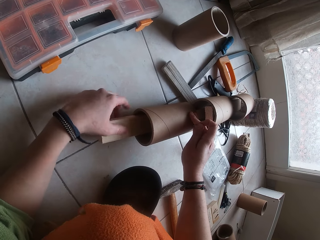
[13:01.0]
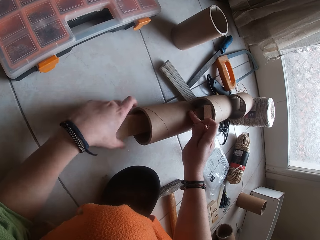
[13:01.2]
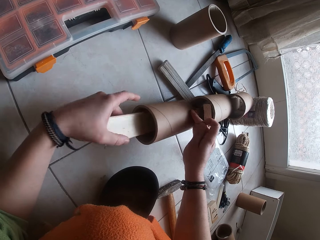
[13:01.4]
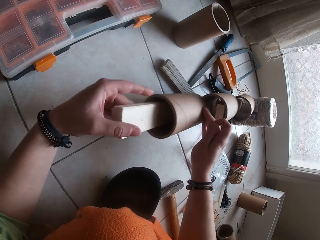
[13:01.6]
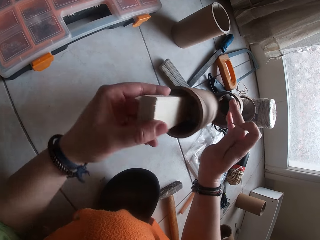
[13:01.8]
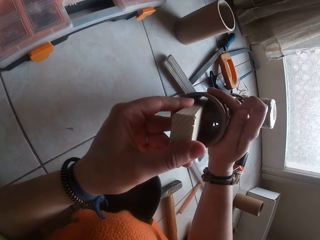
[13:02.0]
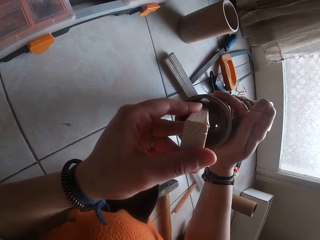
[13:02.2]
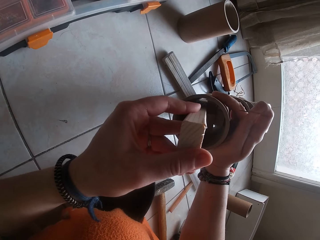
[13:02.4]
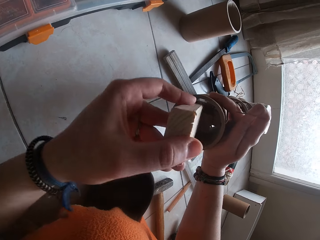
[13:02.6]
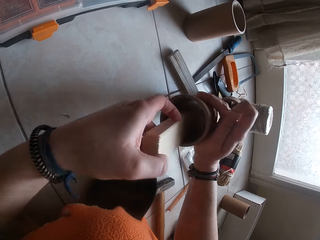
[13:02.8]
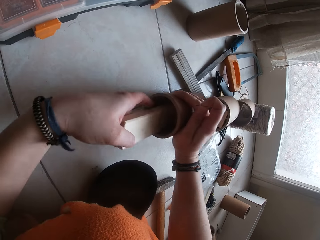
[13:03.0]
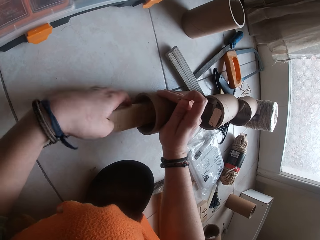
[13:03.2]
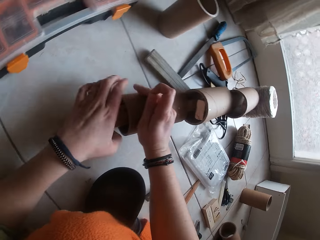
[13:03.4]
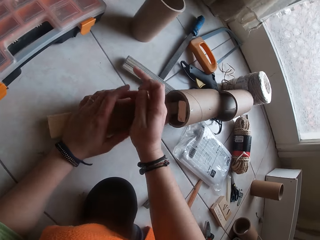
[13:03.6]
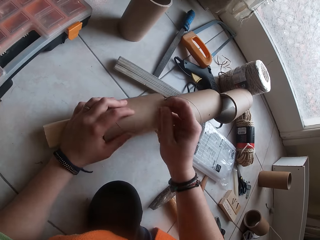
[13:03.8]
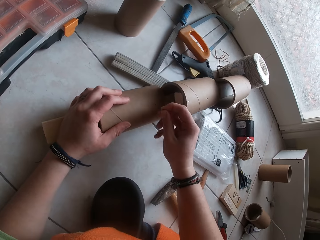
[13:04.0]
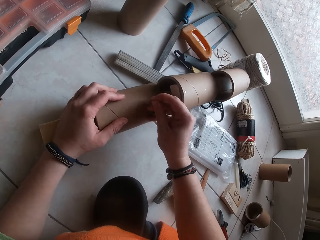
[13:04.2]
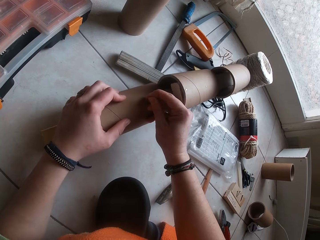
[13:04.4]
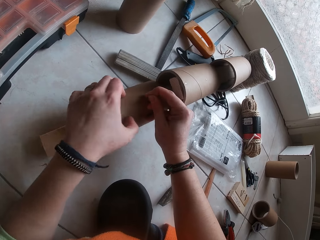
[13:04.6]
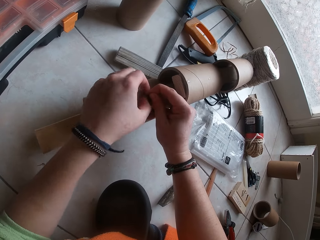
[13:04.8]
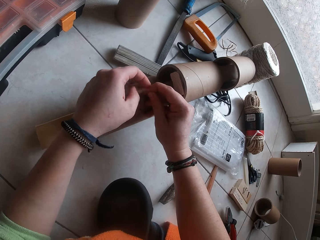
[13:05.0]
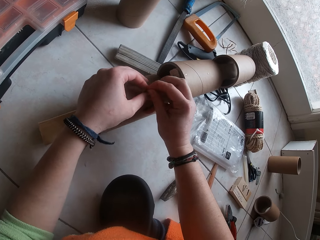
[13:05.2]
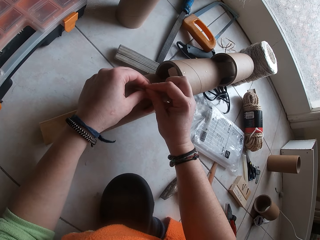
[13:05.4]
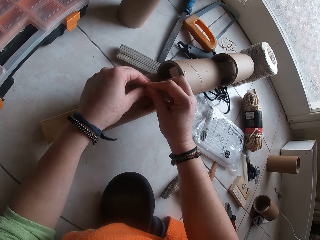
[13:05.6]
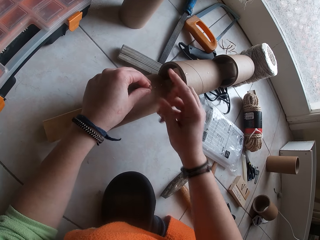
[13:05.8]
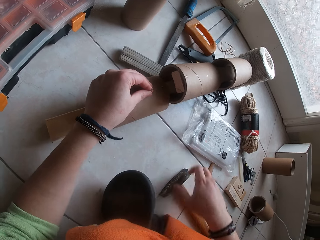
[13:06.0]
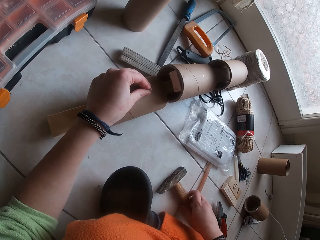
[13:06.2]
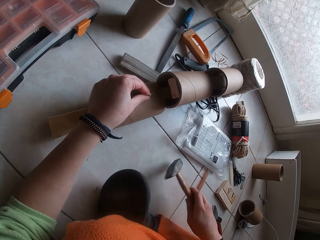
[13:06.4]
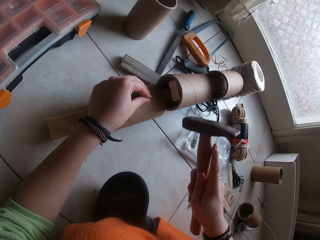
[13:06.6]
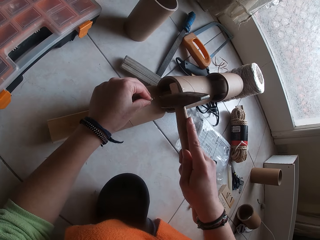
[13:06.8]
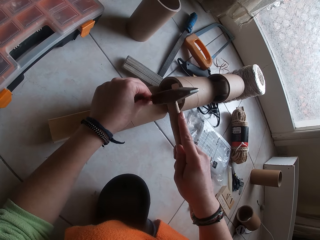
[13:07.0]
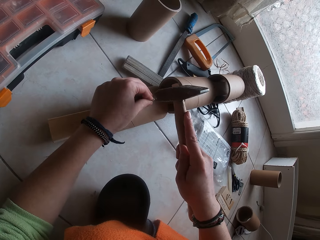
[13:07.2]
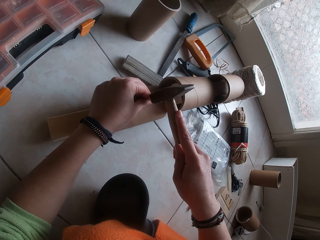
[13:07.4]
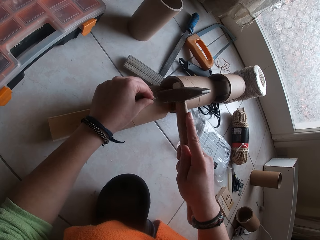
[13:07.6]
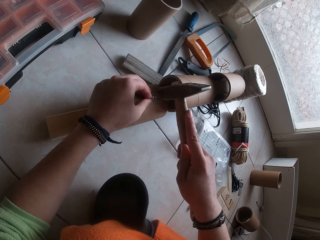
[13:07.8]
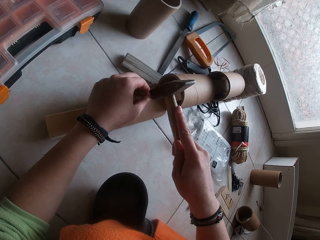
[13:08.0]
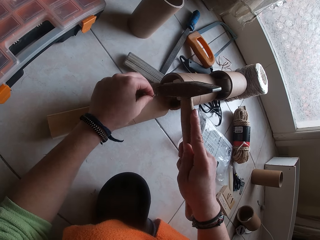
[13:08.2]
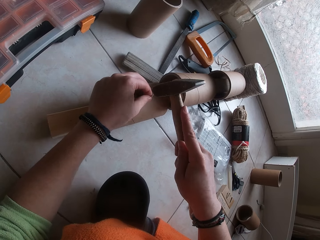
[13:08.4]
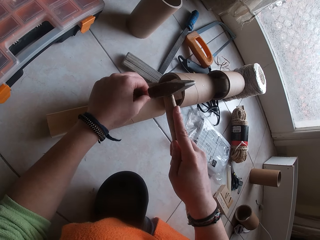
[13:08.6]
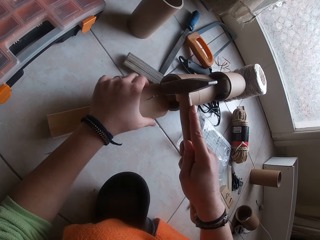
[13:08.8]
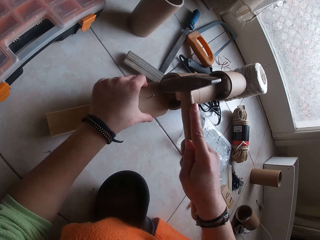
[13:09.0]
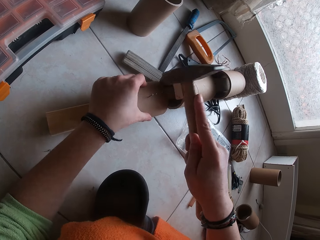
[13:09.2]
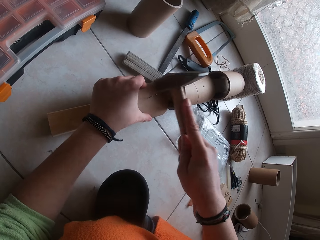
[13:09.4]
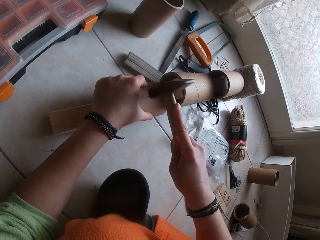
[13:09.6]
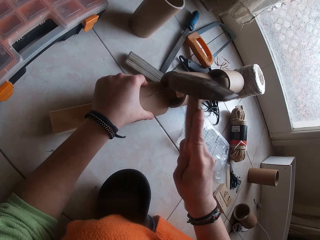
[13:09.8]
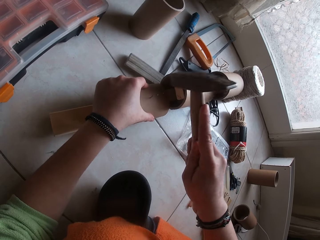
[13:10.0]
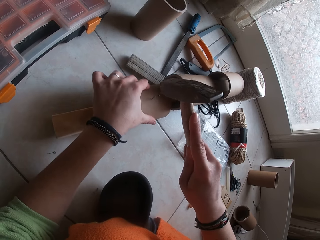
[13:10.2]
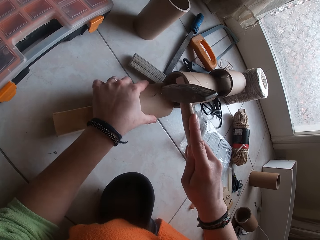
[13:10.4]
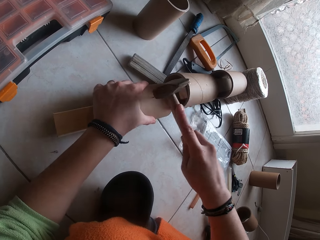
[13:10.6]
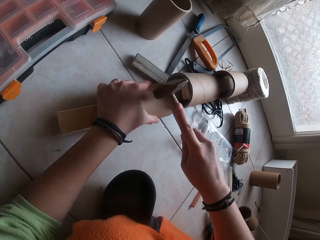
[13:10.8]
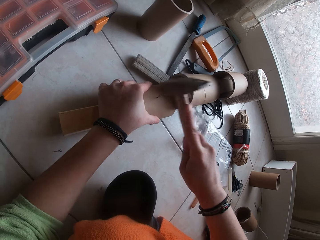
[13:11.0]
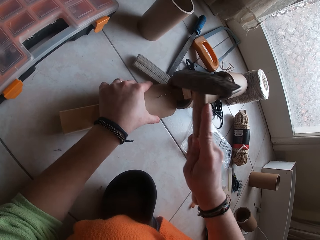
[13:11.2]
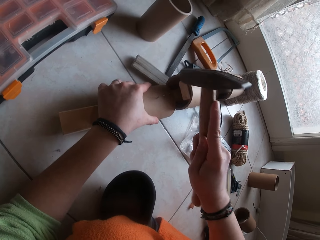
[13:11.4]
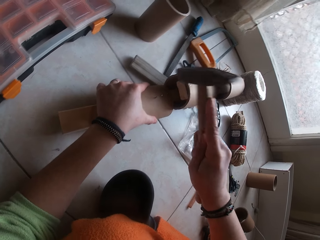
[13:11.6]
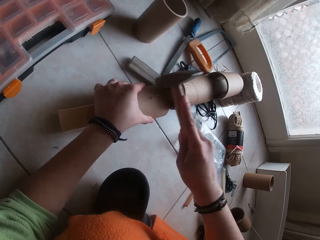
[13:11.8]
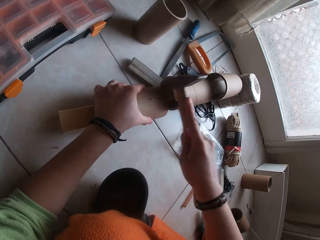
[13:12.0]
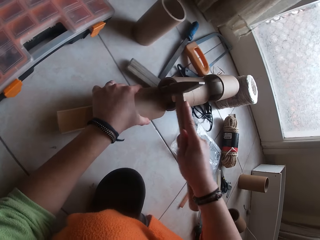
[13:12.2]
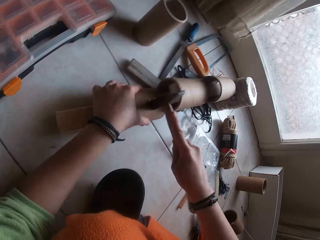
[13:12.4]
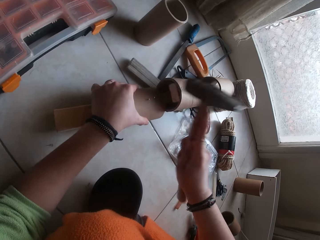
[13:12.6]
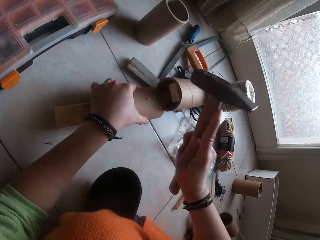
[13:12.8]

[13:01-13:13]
The camera wearer checks the cardboard tube craft with both hands. She moves the craft. She picks the hammer. She pins the nail in her right hand on the cardboard in the cardboard tube craft. She holds the nail on the cardboard tube in the cardboard tube craft with her left hand. She picks the hammer from the floor with her right hand. She hits in the nail on the cardboard tube into the plank in the cardboard tube craft with the hammer.

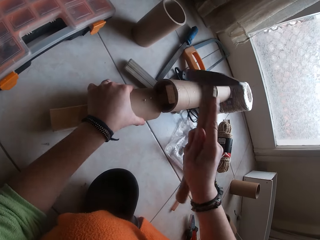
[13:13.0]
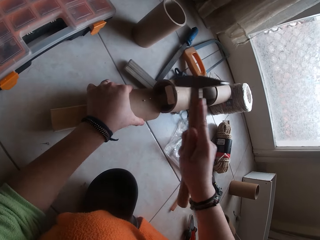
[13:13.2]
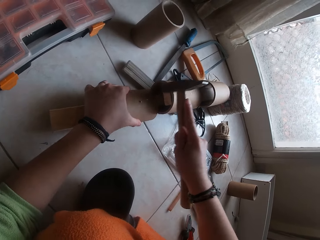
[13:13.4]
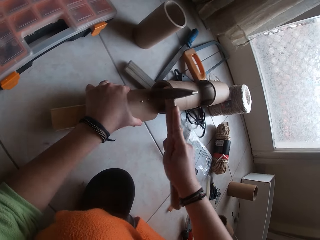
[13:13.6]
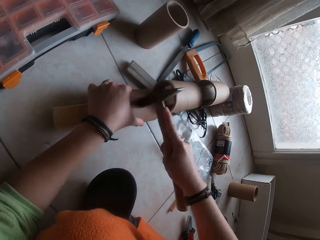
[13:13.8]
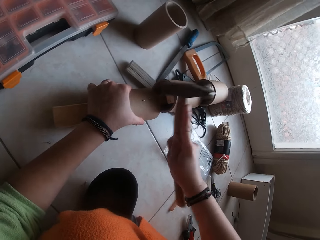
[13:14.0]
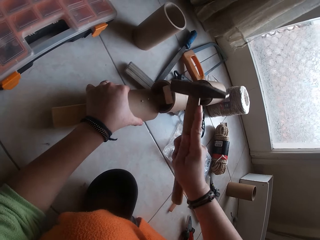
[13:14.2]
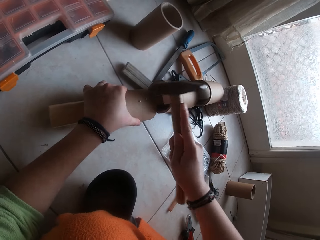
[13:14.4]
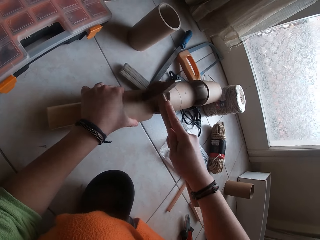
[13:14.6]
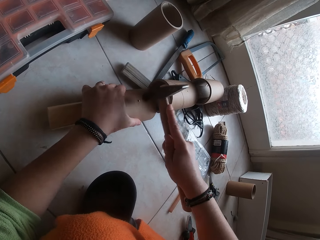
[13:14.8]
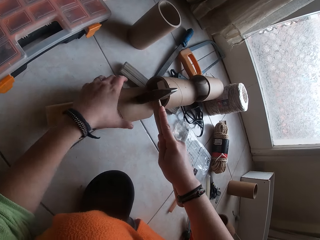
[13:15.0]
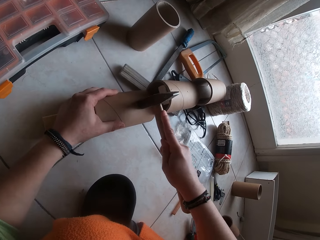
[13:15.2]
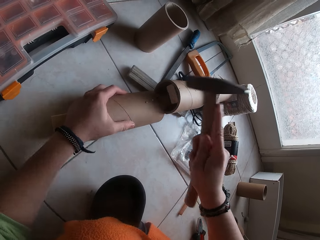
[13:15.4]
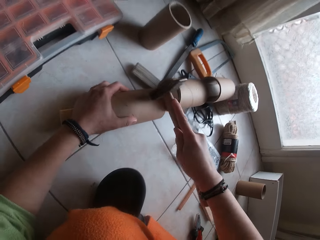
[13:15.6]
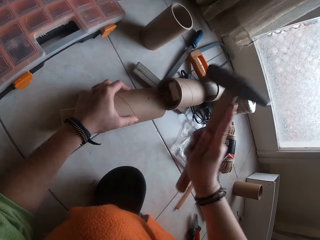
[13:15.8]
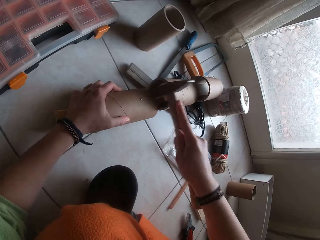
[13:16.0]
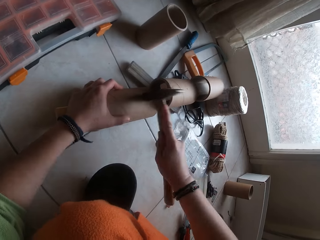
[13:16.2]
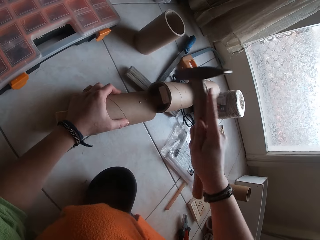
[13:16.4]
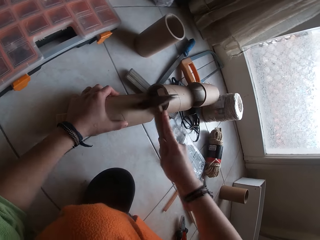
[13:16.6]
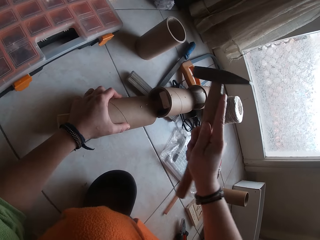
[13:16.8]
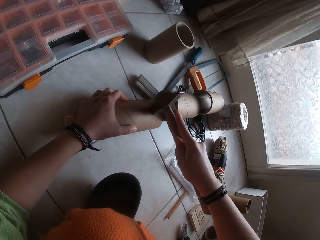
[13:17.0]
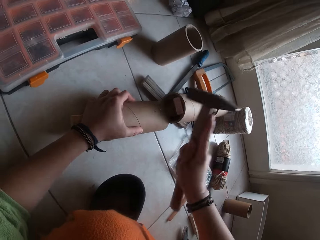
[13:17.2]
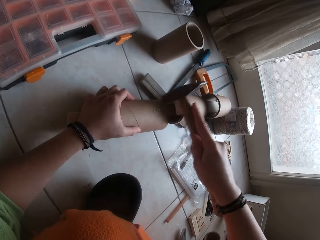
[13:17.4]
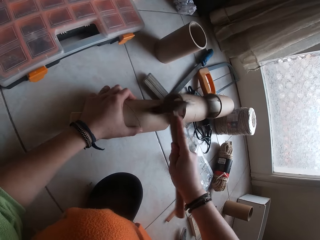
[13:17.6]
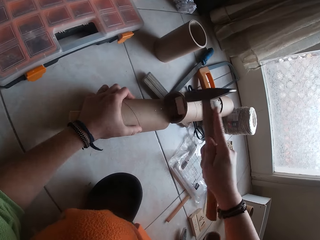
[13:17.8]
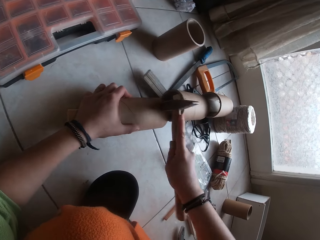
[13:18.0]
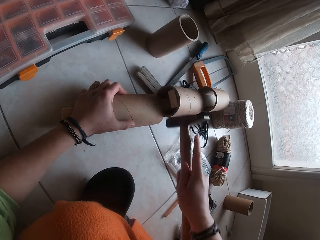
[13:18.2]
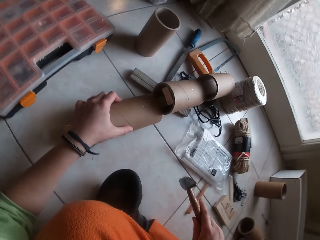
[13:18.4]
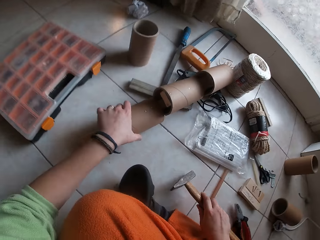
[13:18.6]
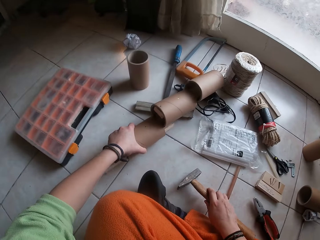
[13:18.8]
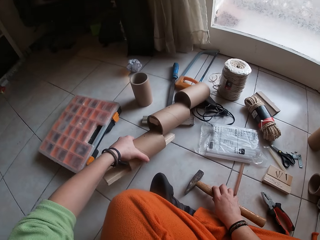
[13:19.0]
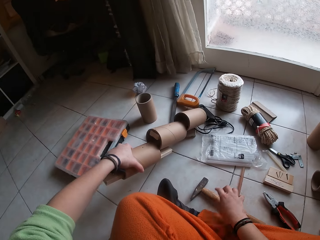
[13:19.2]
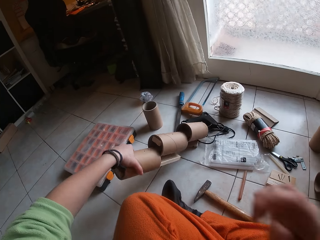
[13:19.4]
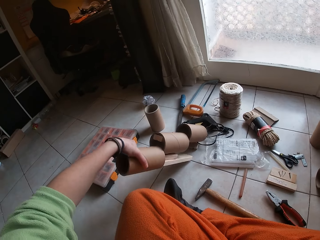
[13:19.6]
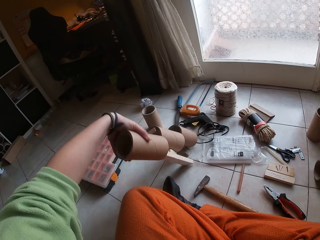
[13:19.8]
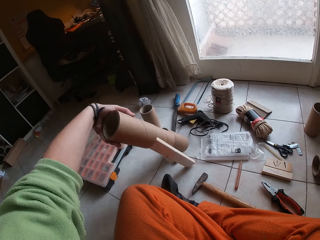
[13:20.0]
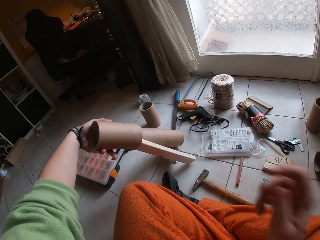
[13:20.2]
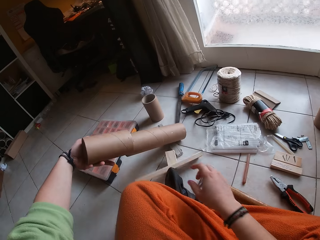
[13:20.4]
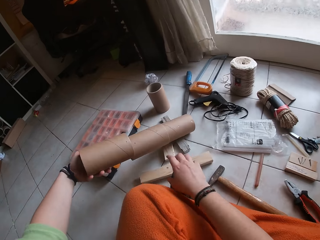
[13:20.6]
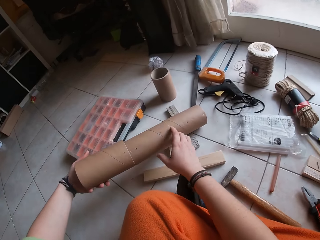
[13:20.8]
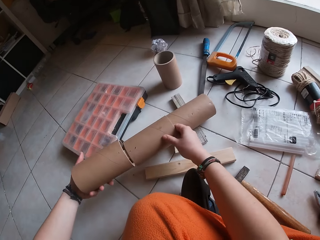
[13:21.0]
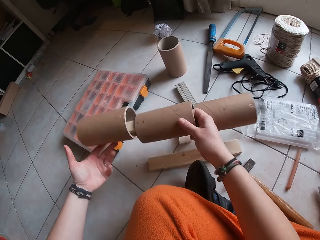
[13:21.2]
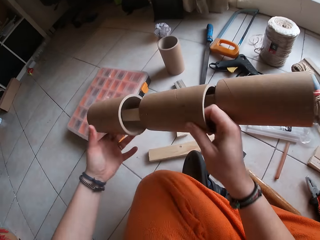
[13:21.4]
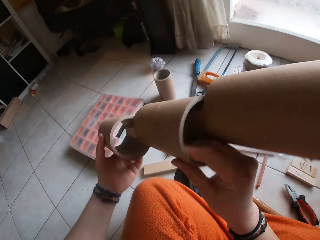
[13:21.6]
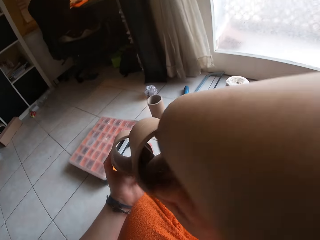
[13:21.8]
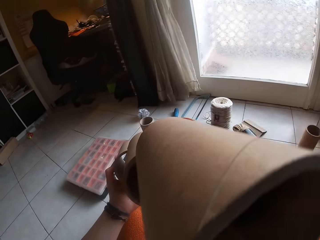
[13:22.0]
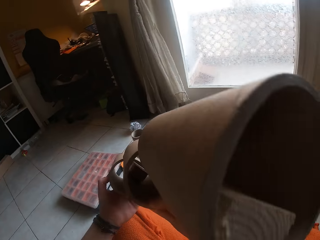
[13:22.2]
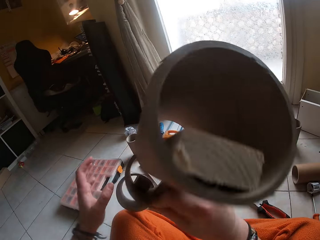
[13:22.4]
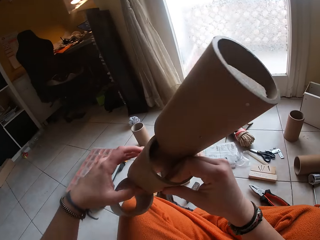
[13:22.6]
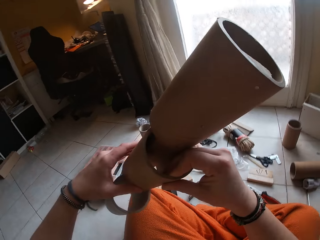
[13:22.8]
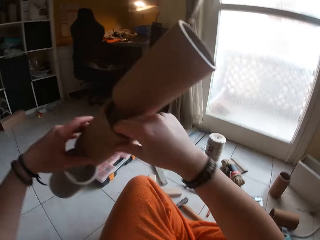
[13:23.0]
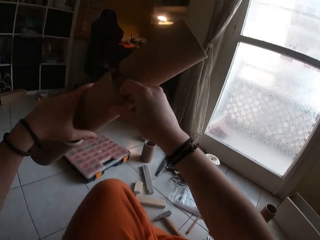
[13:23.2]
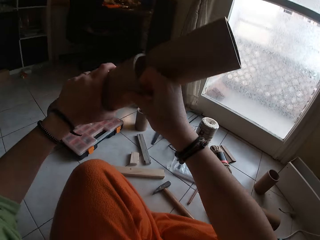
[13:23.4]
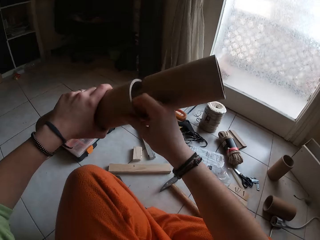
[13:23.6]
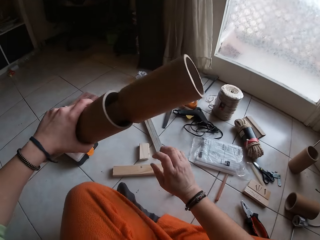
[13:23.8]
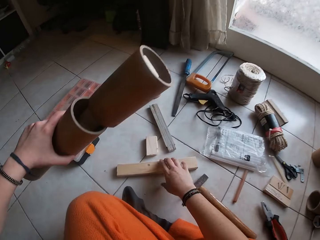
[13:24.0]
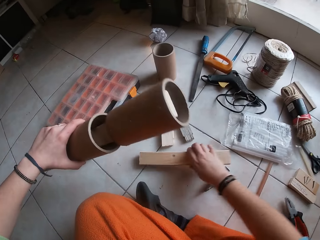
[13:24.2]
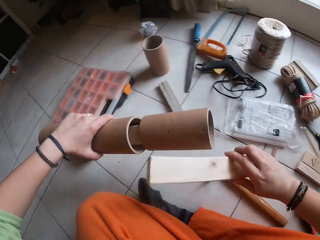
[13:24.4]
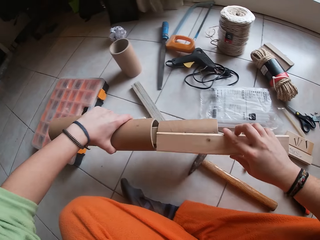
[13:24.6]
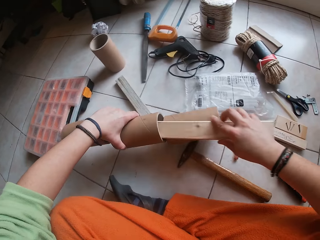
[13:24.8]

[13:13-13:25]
The camera wearer holds the craft. She drops the hammer on the floor. She picks the cardboard tube craft from the floor with her left hand. She turns the craft. She checks the cardboard tube craft with both hands. She picks up the craft and moves the craft on the hand. She picks a plank from the floor with her right hand.
